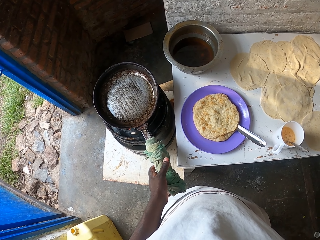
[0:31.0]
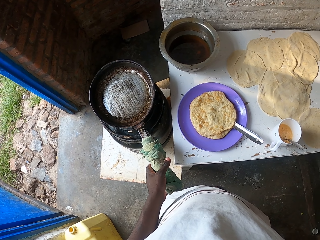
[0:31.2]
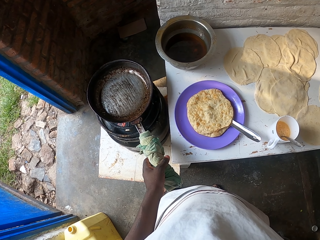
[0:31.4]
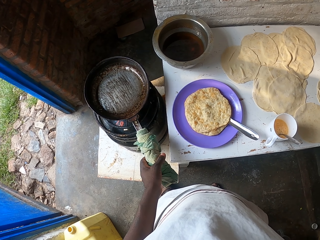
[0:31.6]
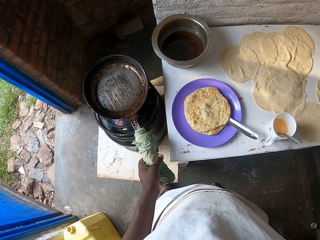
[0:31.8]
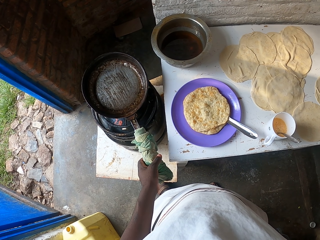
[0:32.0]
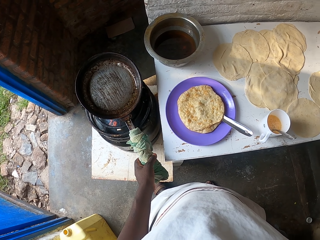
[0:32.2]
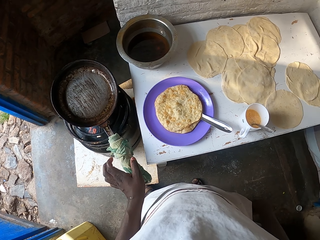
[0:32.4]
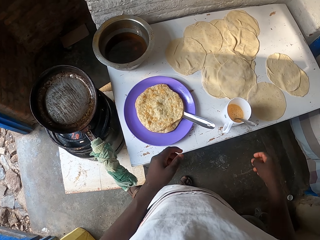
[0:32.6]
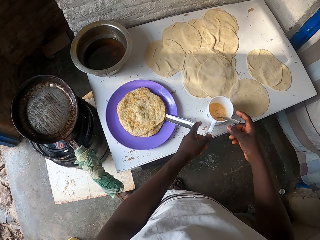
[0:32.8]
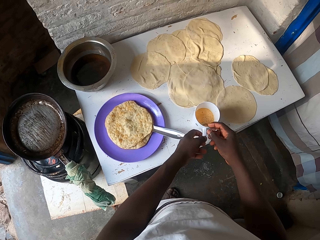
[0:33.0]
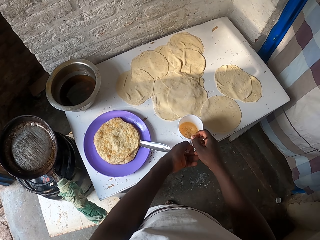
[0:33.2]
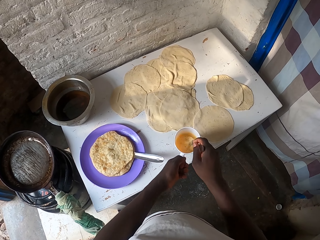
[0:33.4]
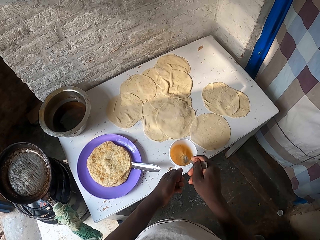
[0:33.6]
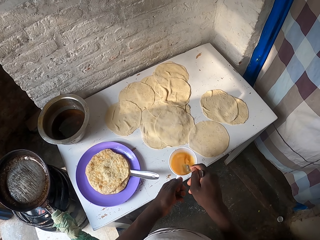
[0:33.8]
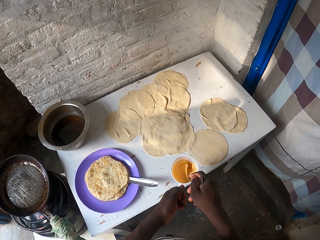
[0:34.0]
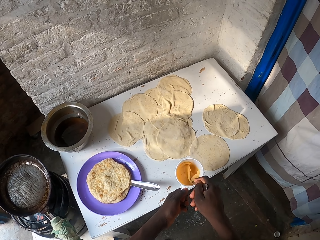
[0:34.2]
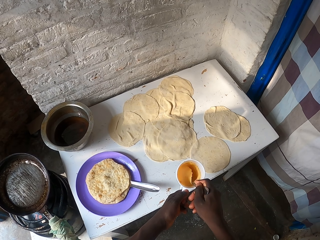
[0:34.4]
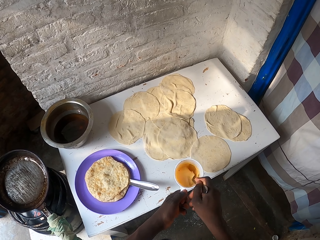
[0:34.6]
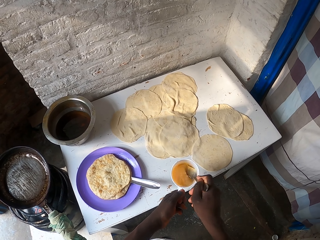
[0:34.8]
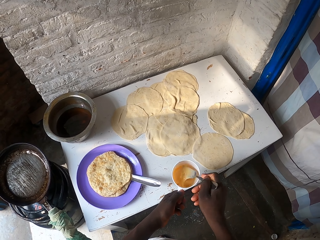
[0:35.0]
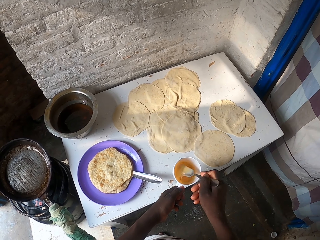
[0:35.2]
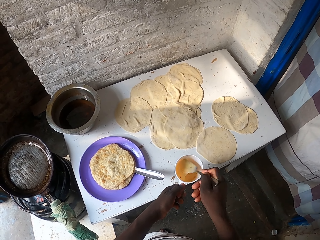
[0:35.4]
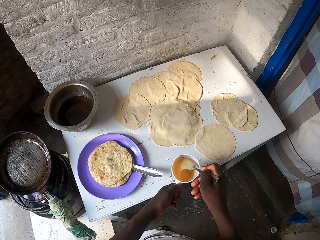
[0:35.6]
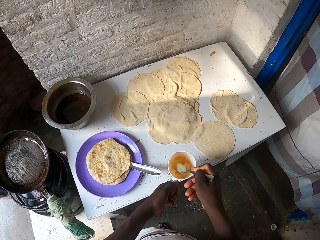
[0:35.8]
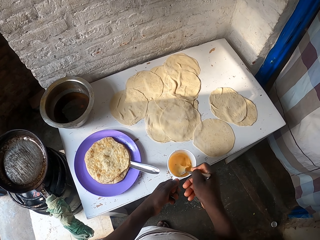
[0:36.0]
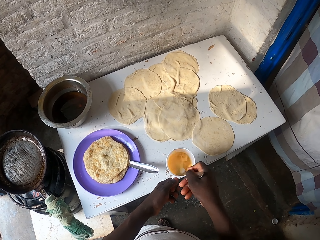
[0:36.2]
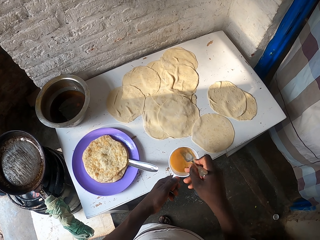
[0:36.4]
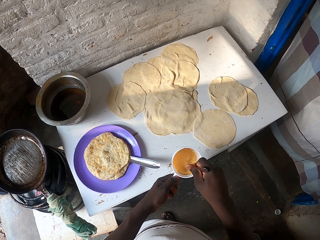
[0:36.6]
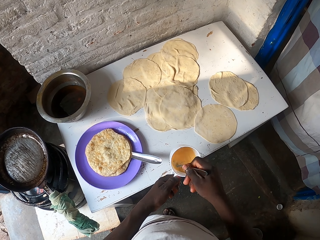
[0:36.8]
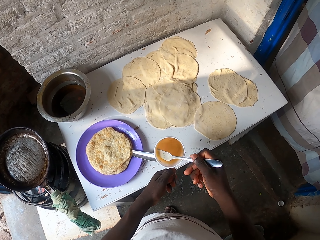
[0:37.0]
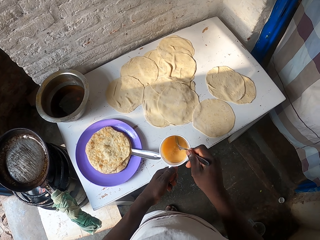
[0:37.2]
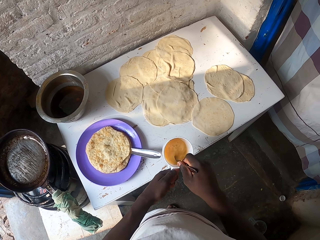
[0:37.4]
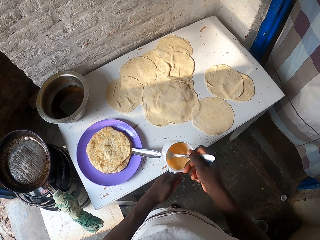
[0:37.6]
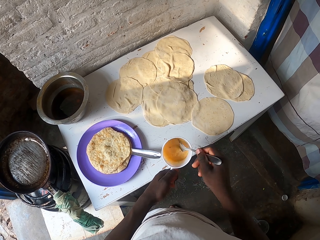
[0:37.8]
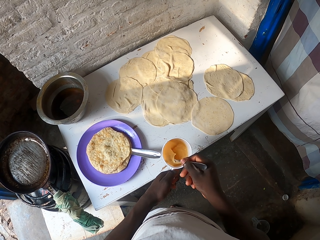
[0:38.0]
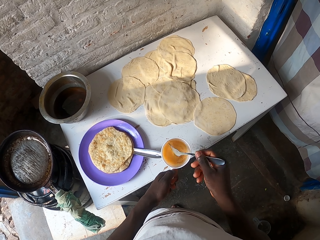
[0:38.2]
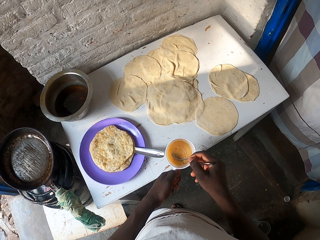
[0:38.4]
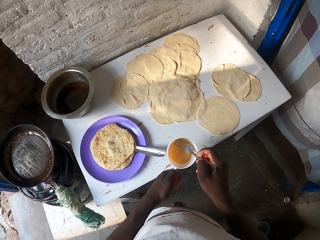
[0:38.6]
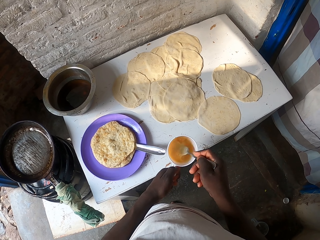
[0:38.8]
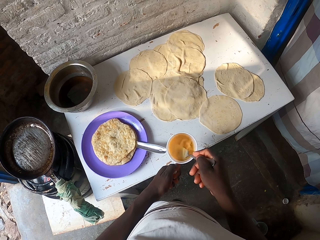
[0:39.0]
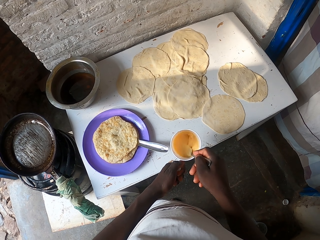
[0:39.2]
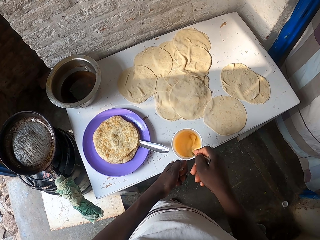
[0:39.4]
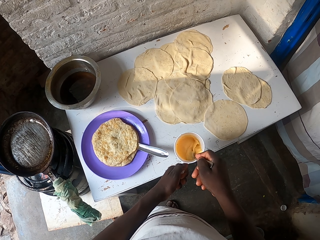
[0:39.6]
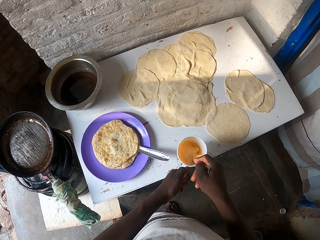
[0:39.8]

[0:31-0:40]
The camera wearer picks up the cup with the egg. They whisk the egg on the cup.

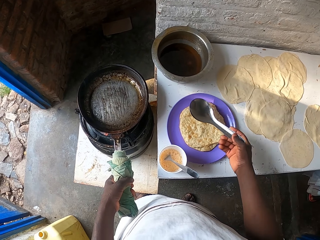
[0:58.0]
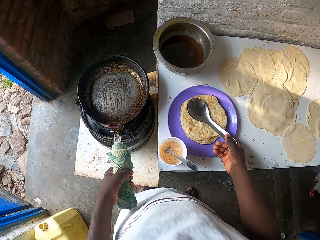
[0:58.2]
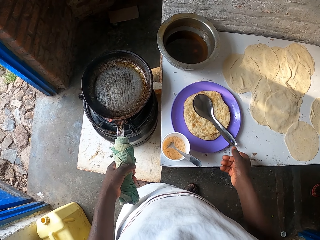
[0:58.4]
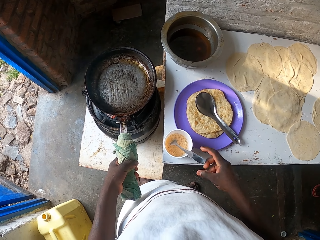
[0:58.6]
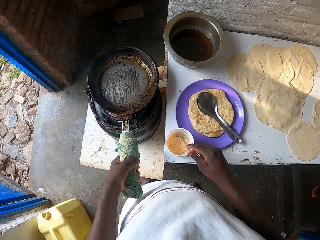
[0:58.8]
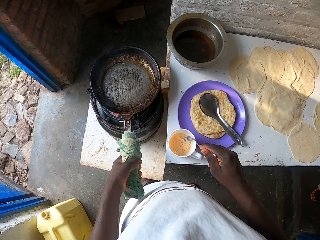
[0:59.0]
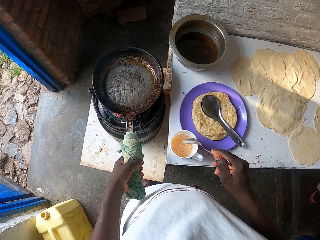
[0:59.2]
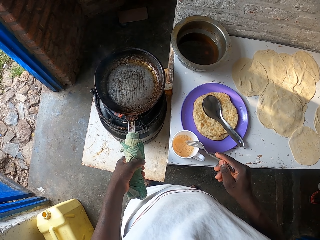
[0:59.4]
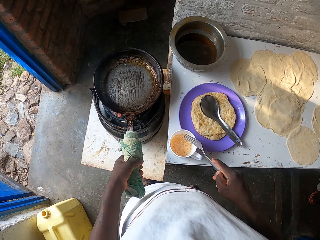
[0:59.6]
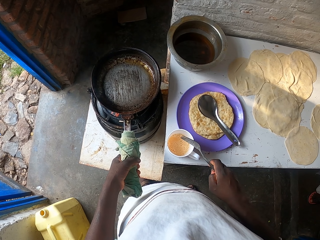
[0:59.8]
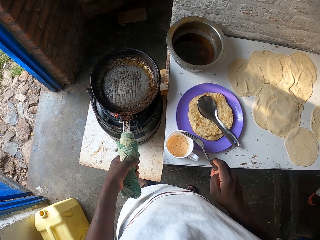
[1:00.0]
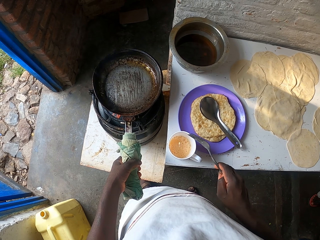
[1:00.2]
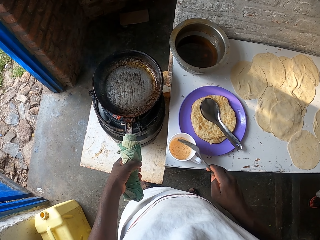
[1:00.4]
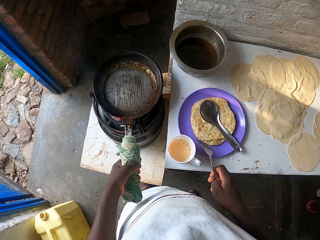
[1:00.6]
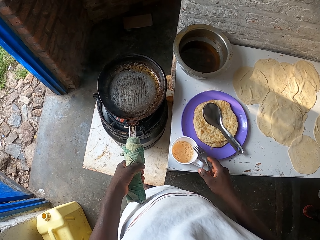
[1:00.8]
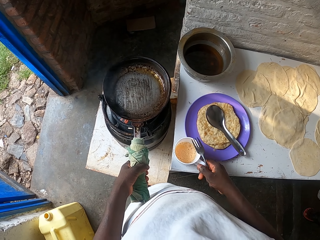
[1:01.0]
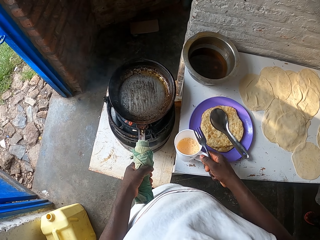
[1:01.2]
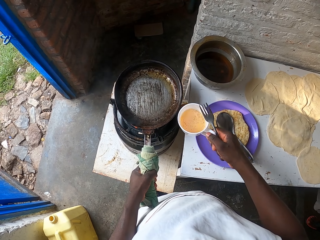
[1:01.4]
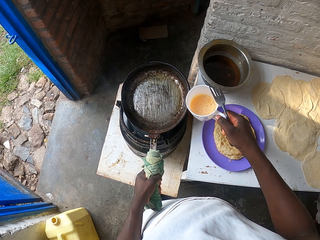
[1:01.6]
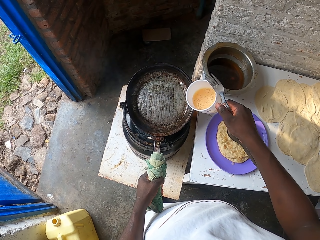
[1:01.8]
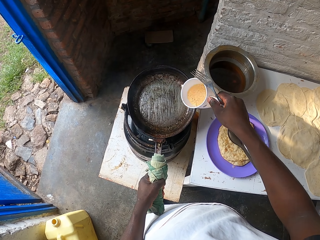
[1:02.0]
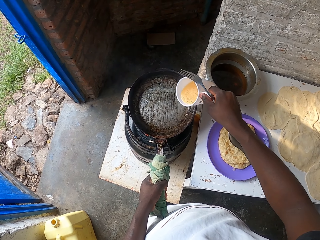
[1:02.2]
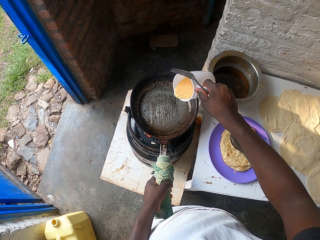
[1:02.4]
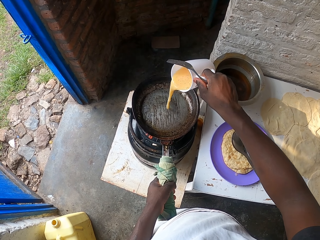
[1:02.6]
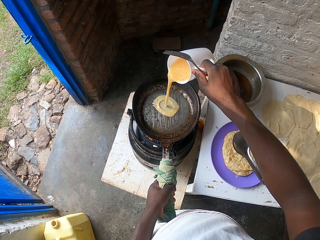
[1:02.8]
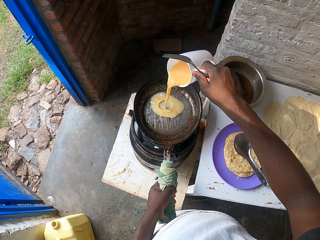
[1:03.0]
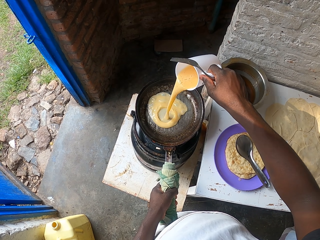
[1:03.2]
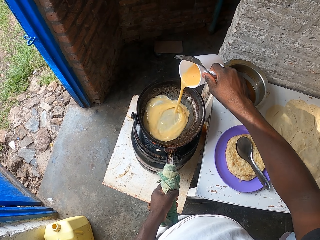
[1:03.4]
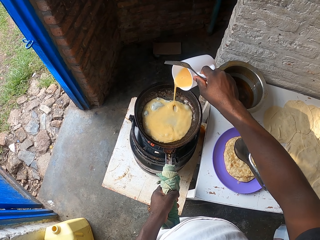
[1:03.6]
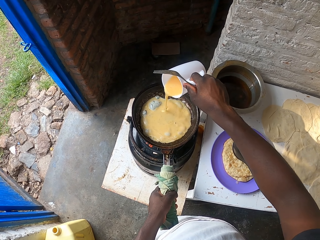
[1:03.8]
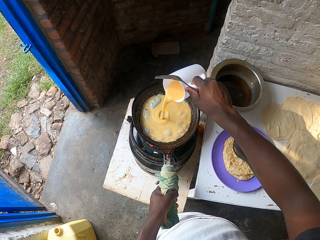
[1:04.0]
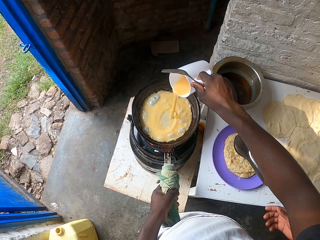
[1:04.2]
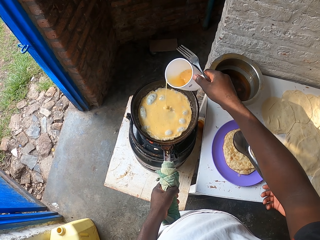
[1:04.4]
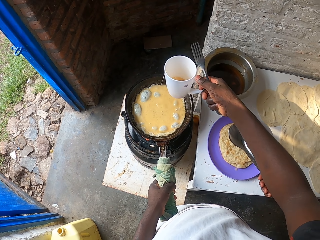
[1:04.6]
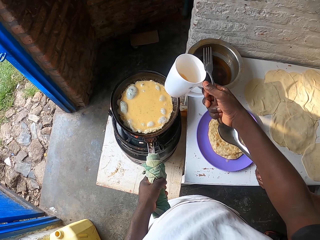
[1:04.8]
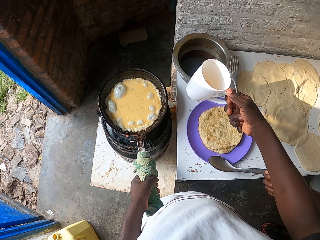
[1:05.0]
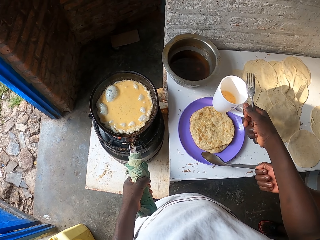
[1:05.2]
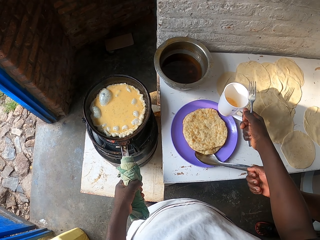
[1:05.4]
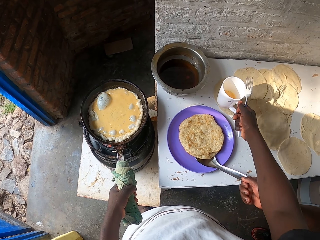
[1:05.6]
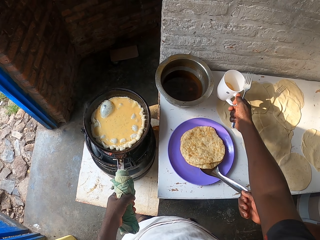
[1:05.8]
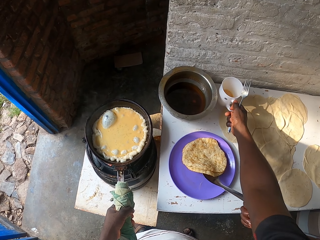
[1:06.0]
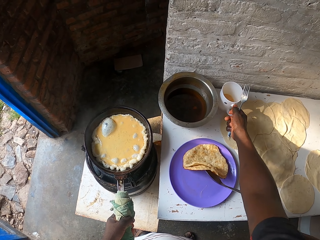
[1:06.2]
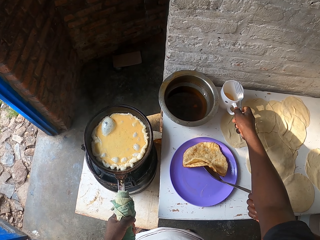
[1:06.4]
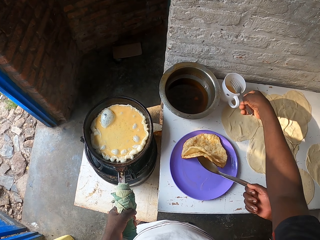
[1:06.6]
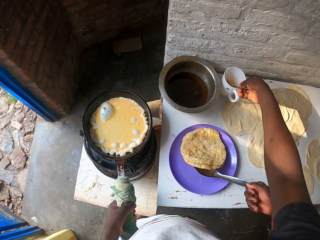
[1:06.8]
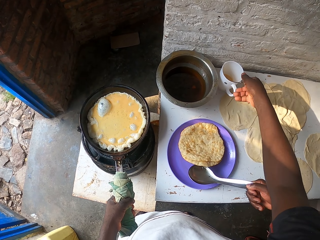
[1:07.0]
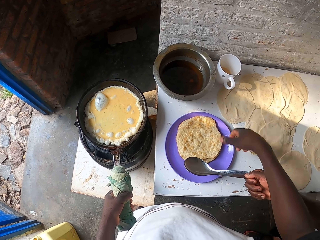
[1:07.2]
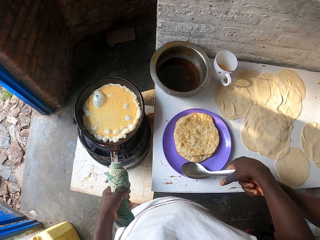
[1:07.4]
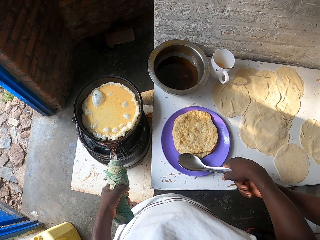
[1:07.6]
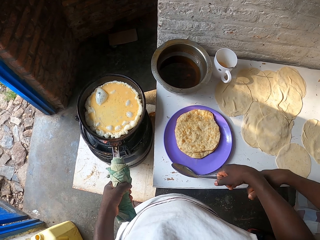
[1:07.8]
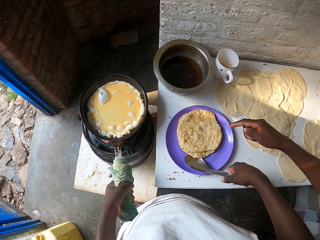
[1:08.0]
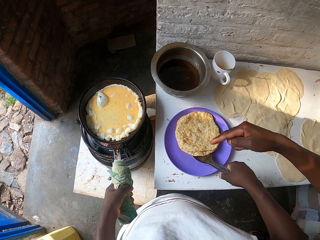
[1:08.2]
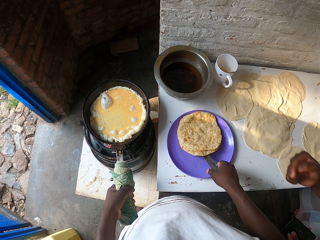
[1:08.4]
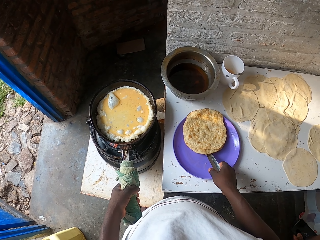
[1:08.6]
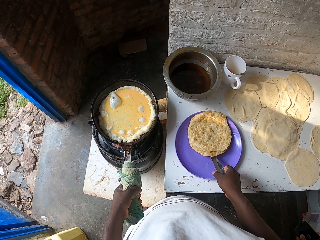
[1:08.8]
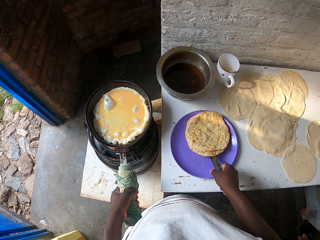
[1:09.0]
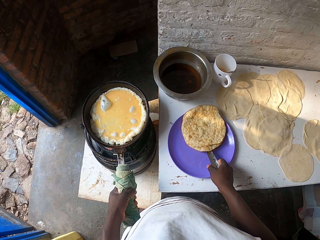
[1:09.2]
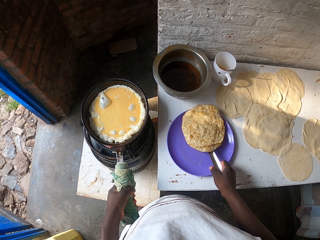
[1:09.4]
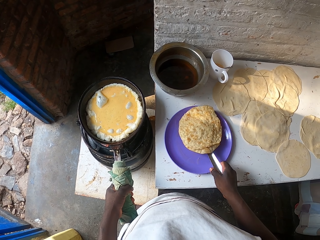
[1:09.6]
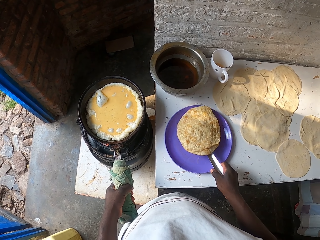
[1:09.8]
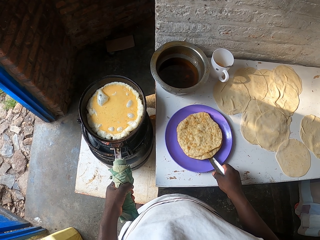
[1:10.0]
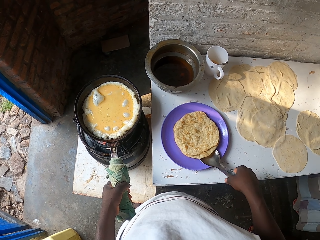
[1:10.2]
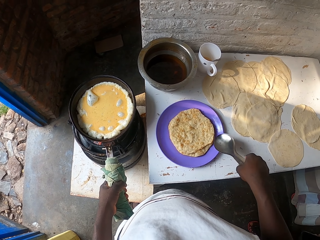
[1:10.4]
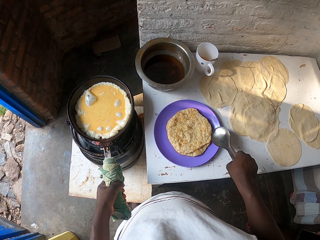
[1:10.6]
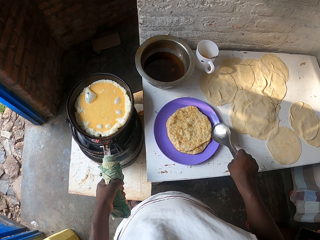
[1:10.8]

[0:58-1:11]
The camera wearer puts the serving spoon on top of chapattis. They remove the fork from the cup. They pour the egg into the frying pan. They put the cup of egg on the table. They put the fork in the cup. They take the serving spoon from a man. They pick up the chapattis. They pick up one chapati.
